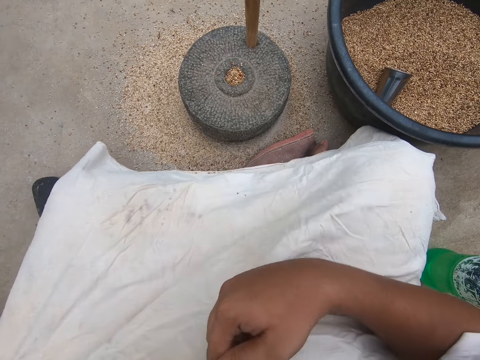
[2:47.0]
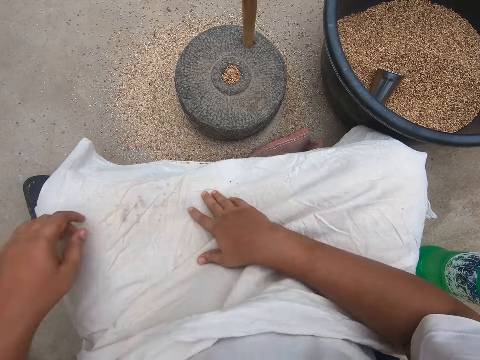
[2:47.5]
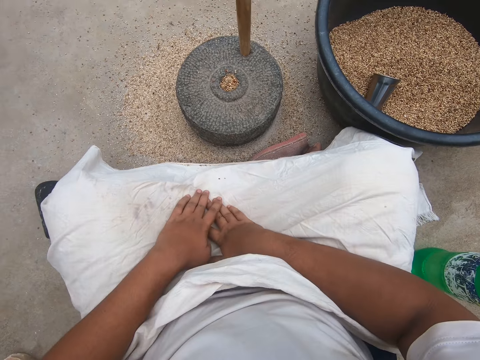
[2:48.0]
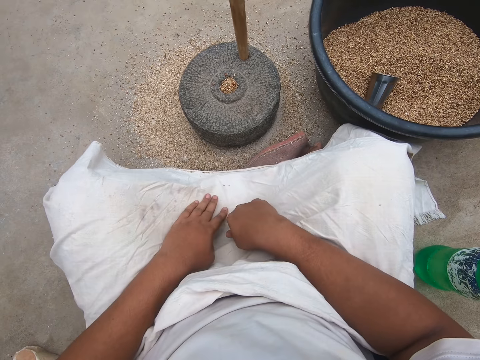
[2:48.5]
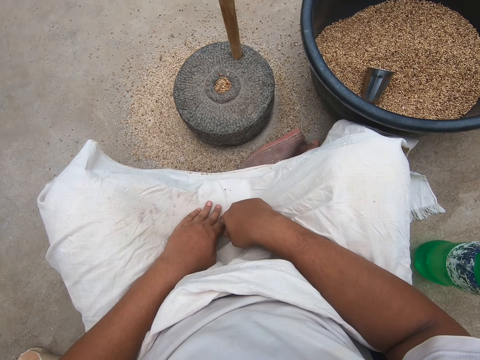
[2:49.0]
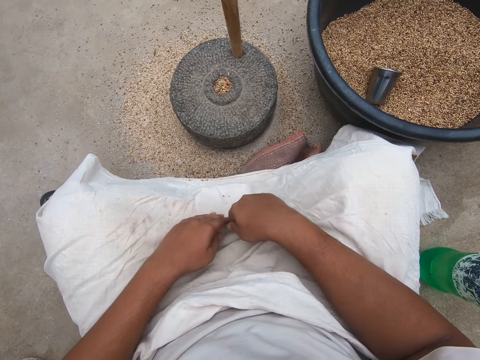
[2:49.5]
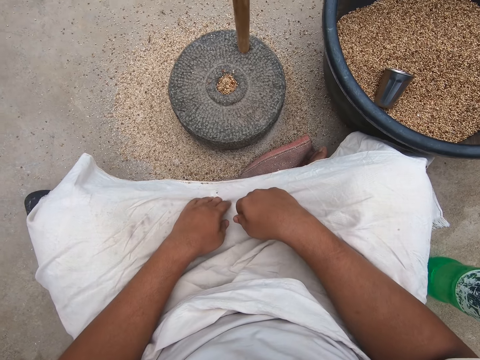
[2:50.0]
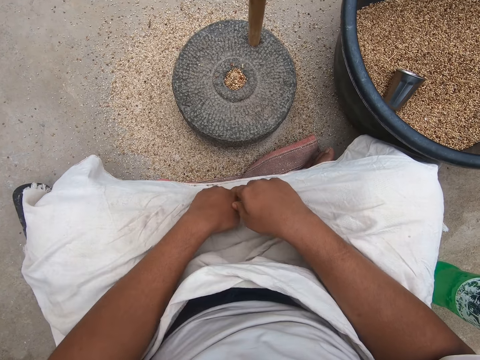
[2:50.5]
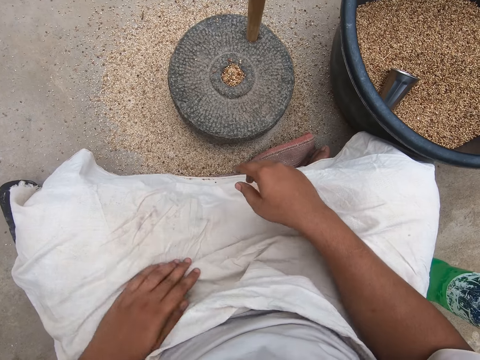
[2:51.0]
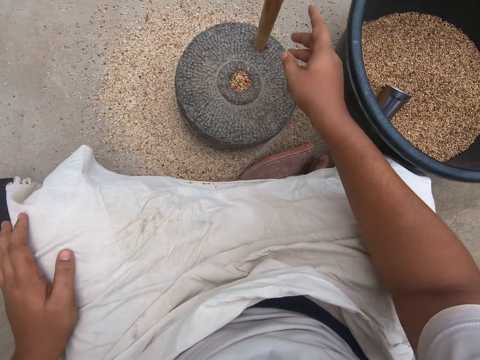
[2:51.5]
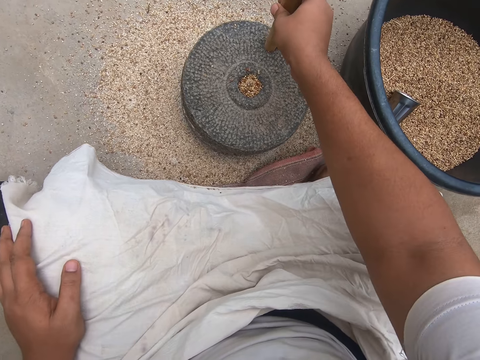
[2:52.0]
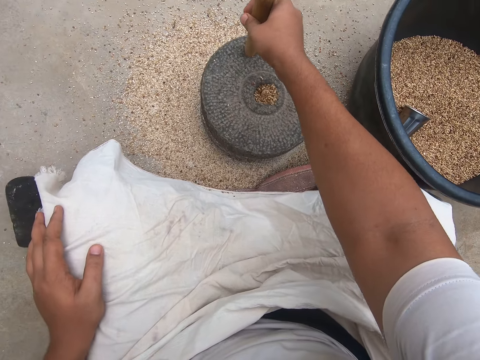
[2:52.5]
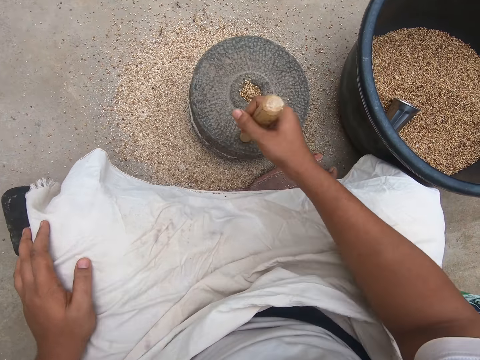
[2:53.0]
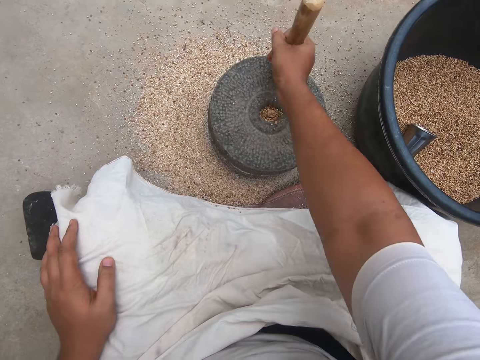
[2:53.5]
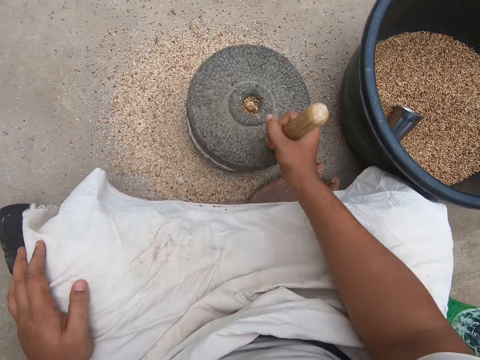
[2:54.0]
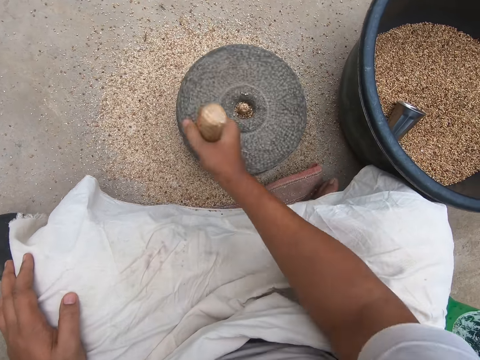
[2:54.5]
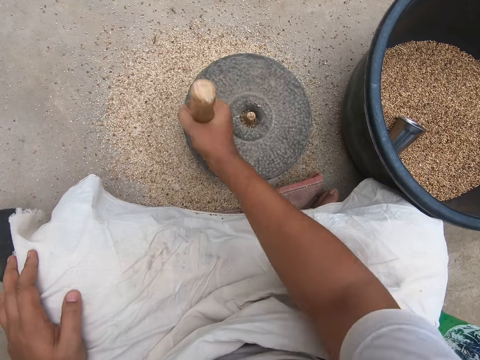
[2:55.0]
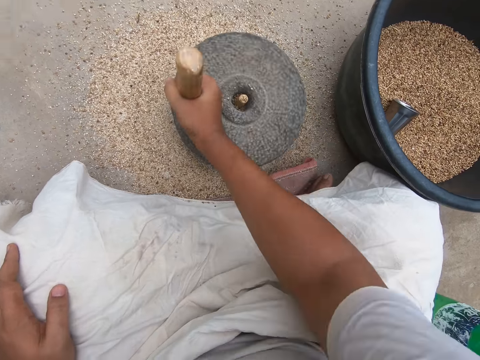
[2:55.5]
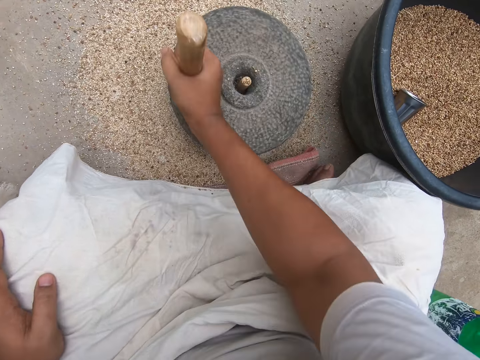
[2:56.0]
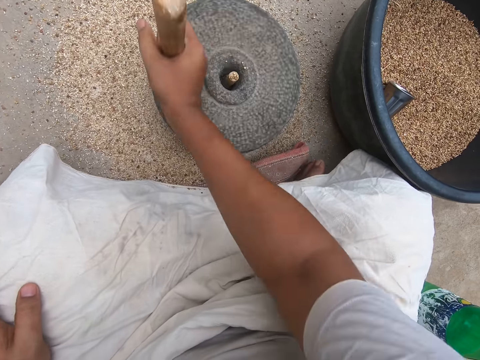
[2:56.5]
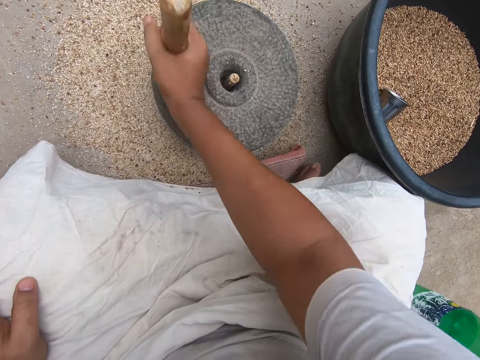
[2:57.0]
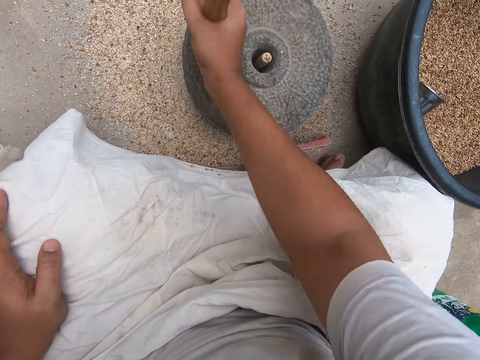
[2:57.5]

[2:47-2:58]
The camera wearer pulls up the white cloth on his lap with both hands. He turns the grinder or millstone with his right hand. He grinds the grains with the millstone.

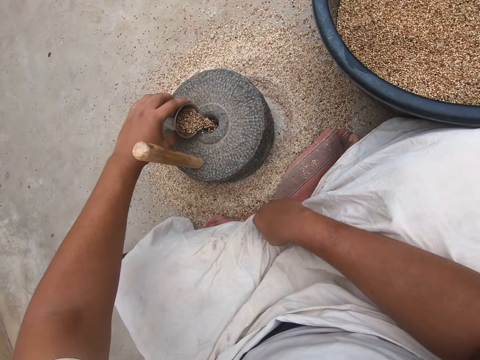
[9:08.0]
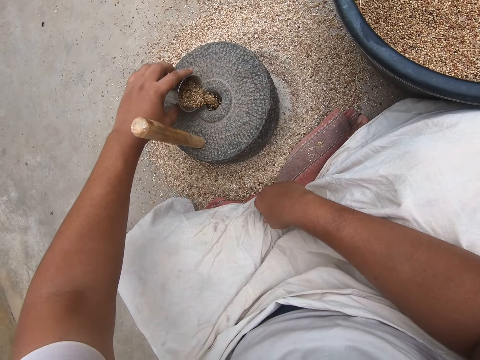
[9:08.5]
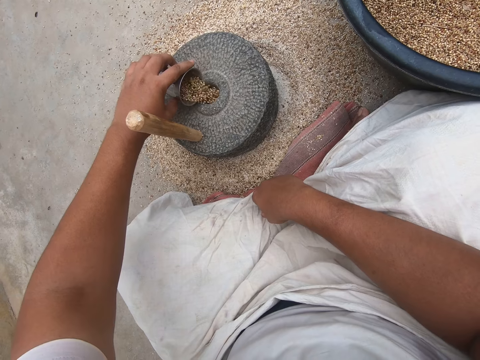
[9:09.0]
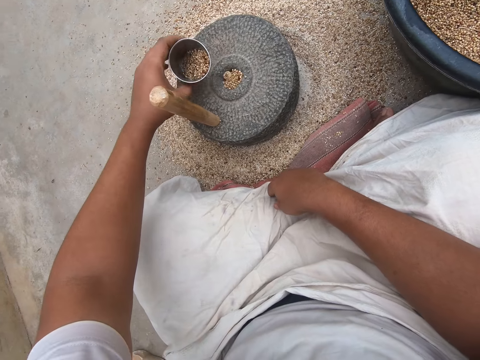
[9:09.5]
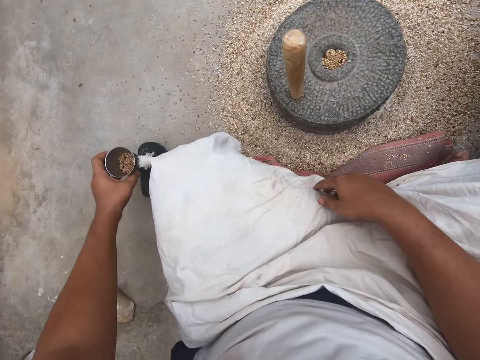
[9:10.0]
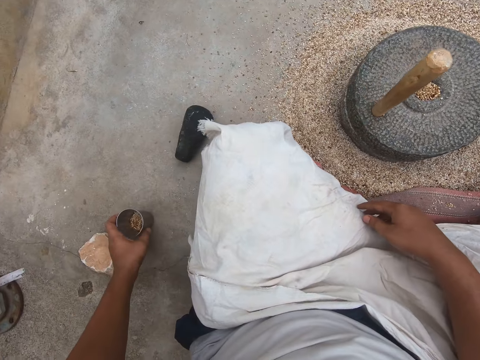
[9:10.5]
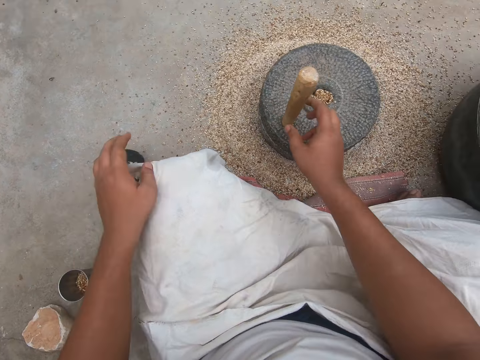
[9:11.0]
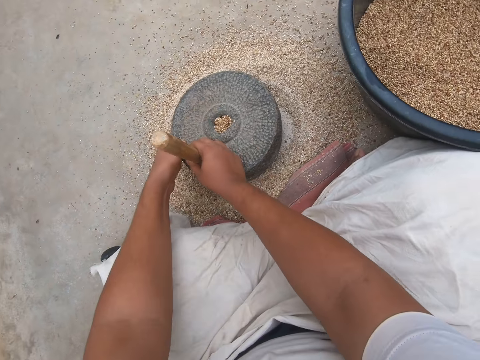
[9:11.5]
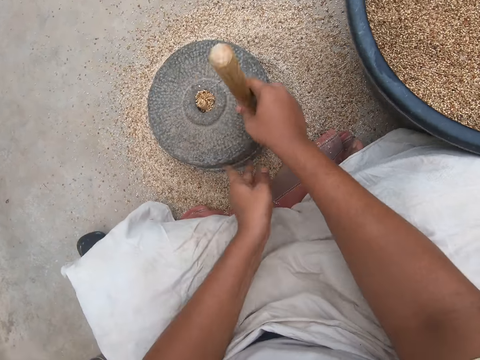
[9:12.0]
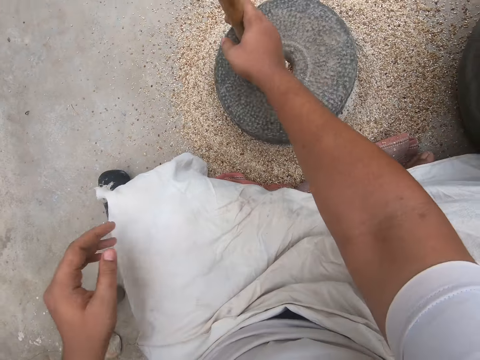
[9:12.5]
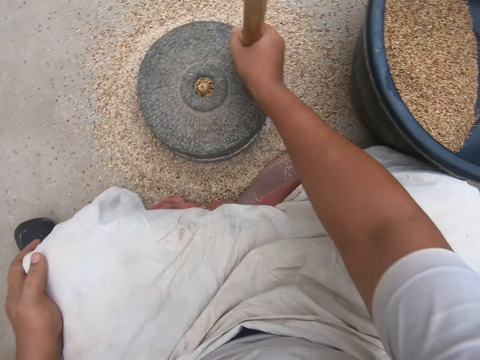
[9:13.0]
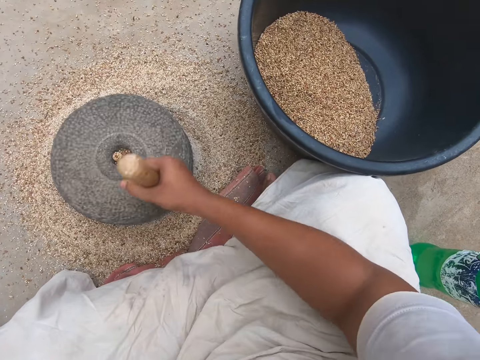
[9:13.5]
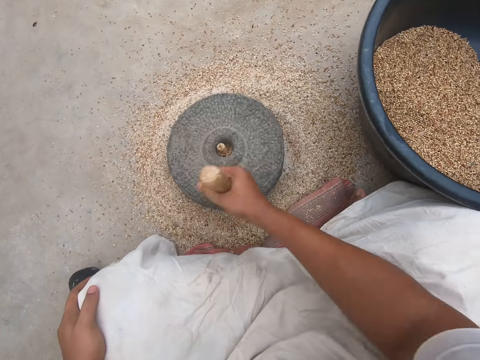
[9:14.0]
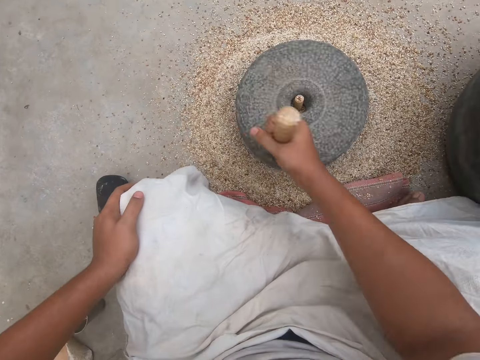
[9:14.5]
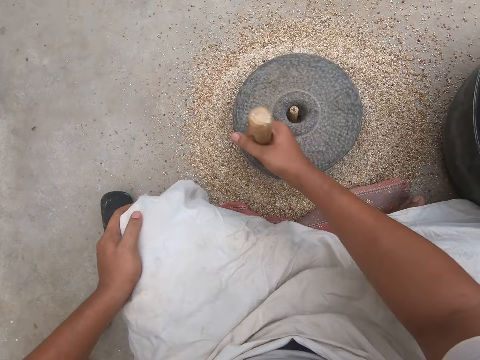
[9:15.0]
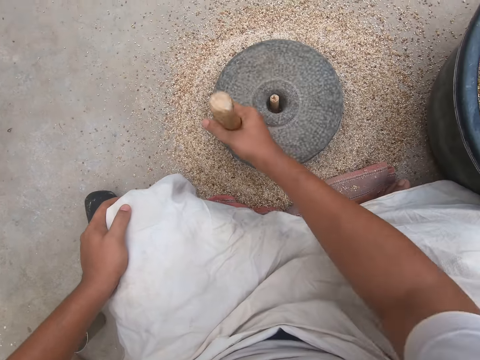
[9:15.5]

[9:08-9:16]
The camera wearer pours chia seeds or grains from a steel cup in his left hand into the grinder or millstone. He drops the steel cup of chia seeds on the floor with his left hand. He grinds the grains with the millstone with both hands. He takes his left hand off the grinder.

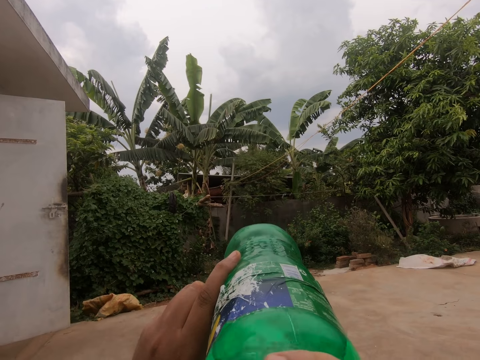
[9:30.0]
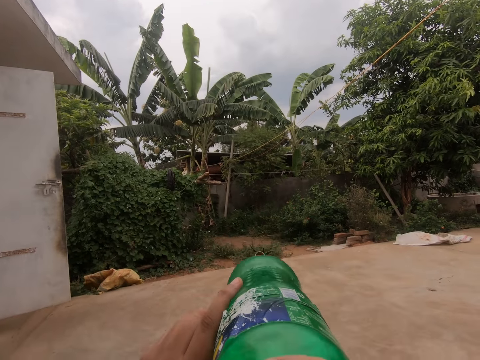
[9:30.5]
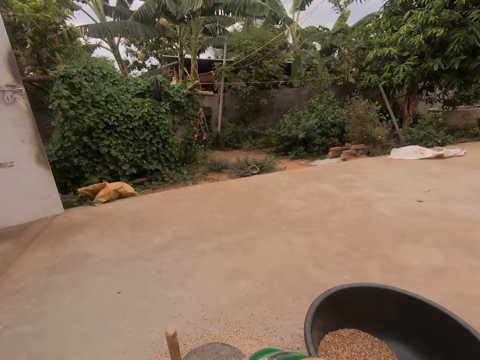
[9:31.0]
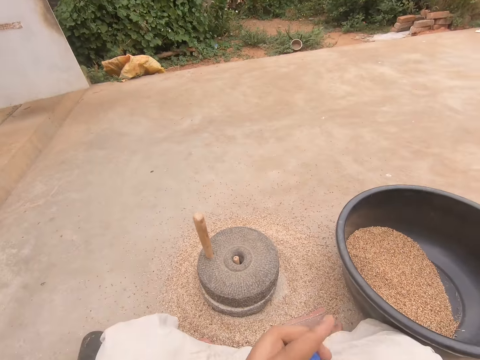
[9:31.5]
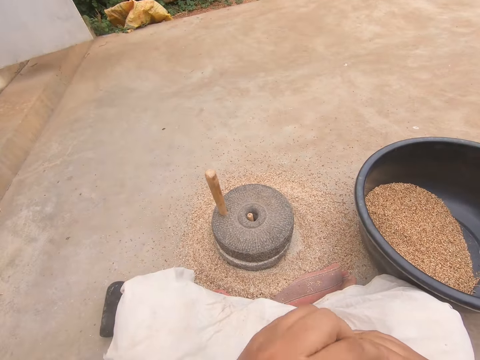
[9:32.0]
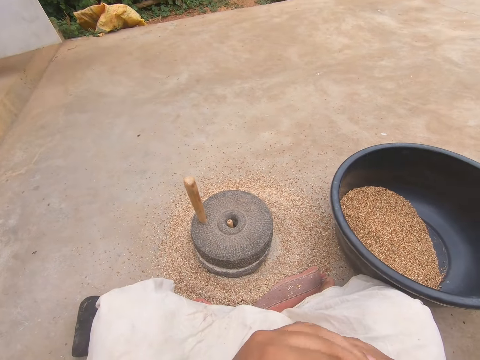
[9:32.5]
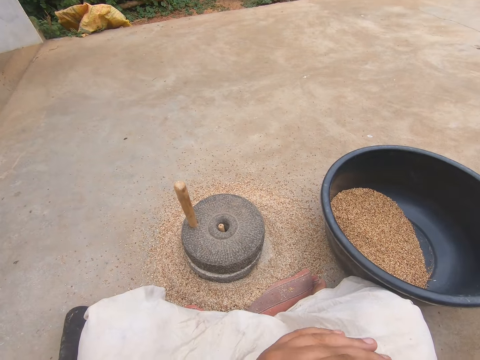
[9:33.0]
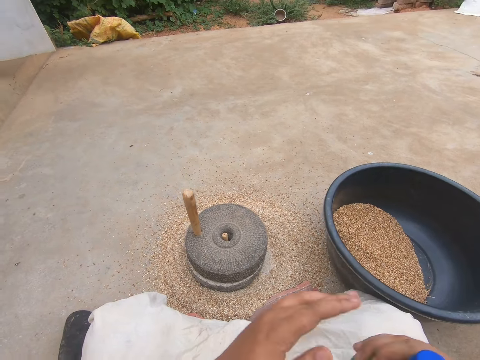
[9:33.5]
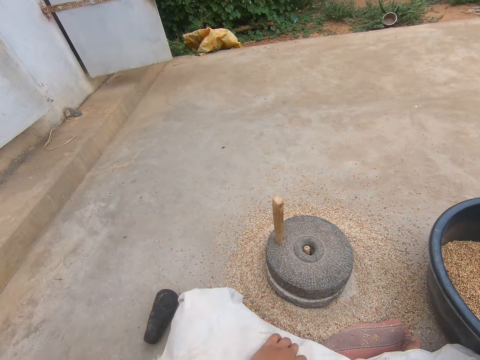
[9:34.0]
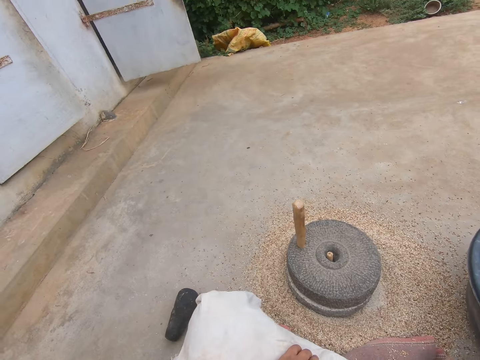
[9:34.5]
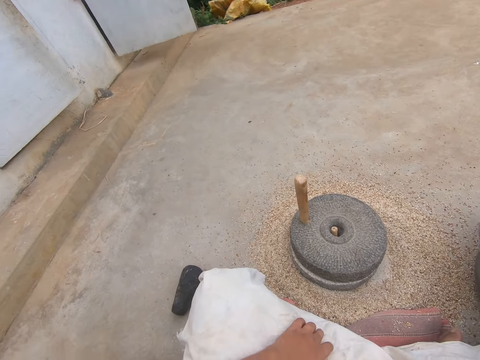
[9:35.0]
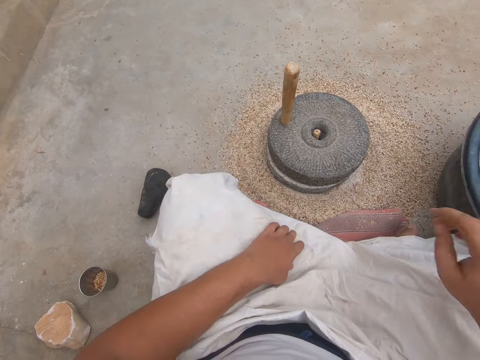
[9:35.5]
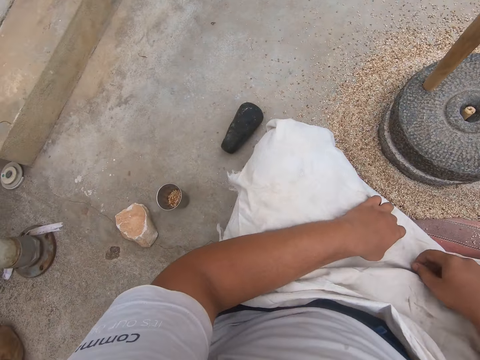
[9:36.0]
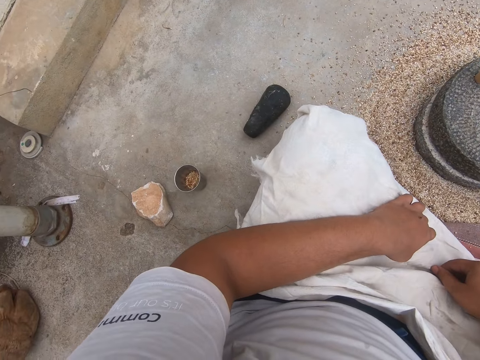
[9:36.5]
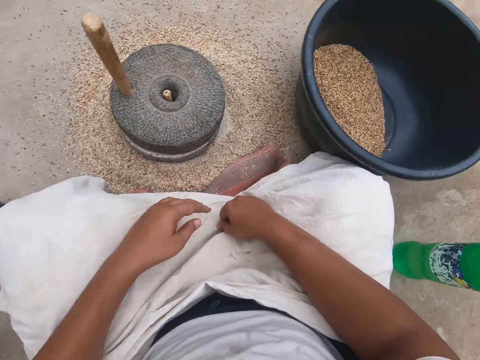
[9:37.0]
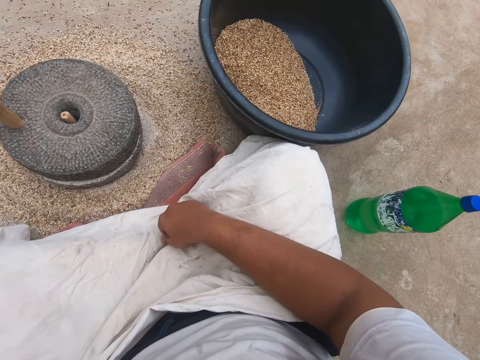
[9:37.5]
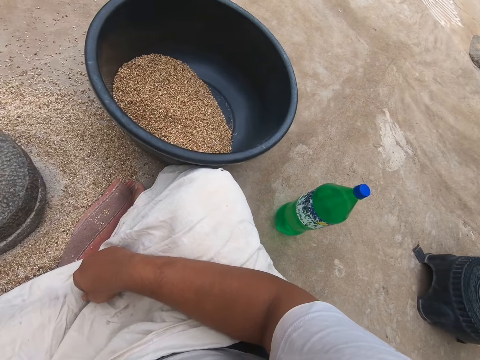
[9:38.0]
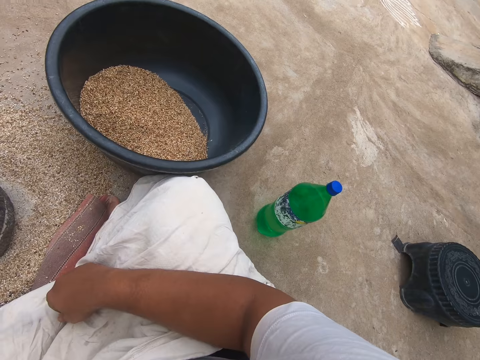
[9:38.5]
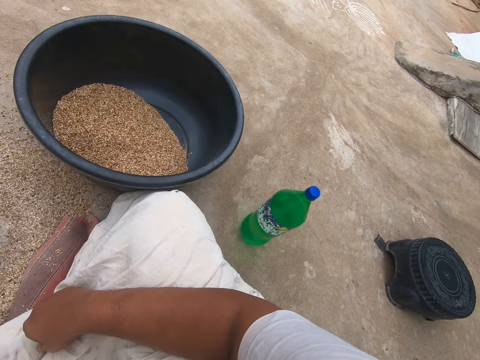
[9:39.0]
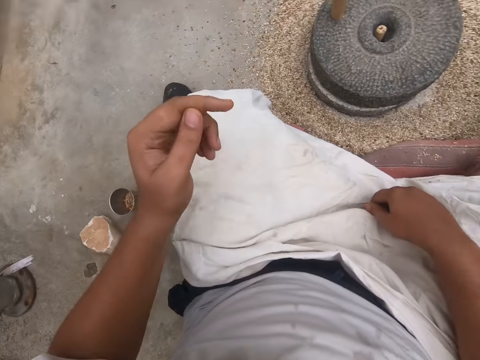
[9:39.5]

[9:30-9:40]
The camera wearer closes the big plastic Sprite bottle with his left hand. He looks around. He places his right hand on his lap. He looks around. He raises his left hand. He looks around.
